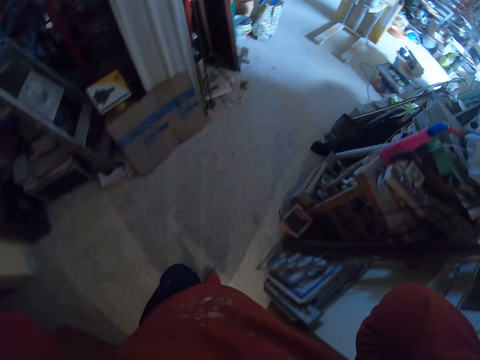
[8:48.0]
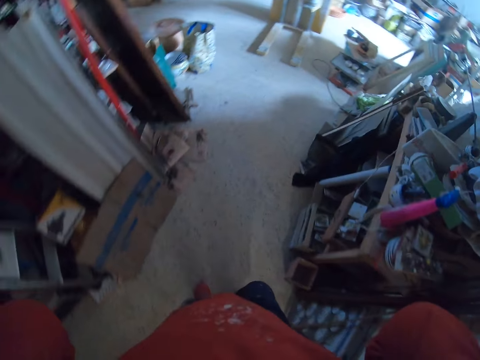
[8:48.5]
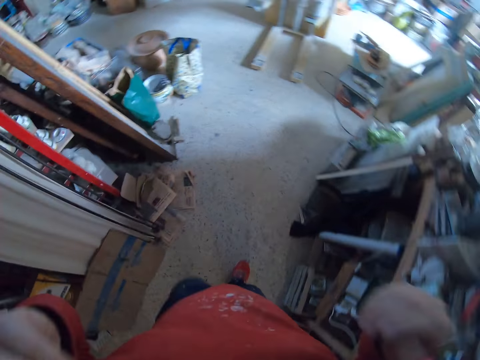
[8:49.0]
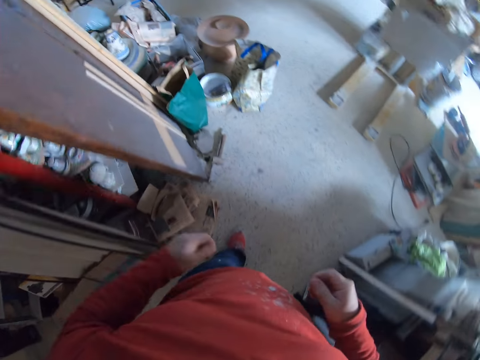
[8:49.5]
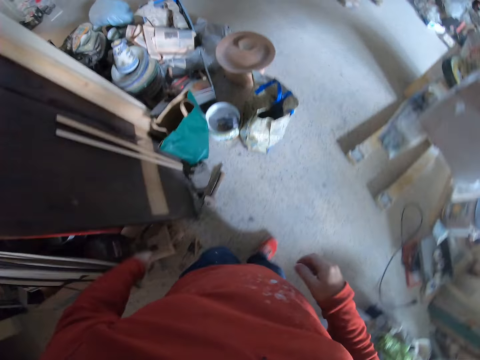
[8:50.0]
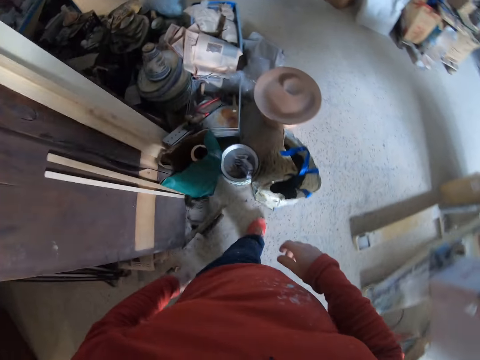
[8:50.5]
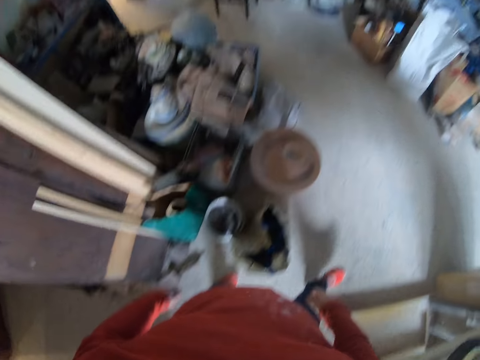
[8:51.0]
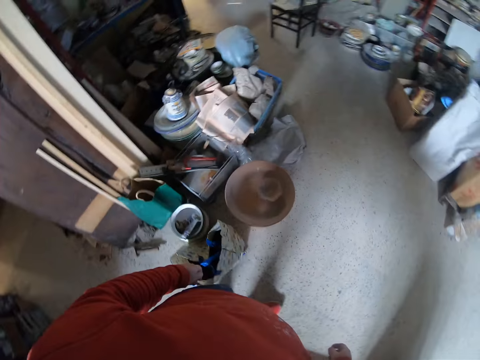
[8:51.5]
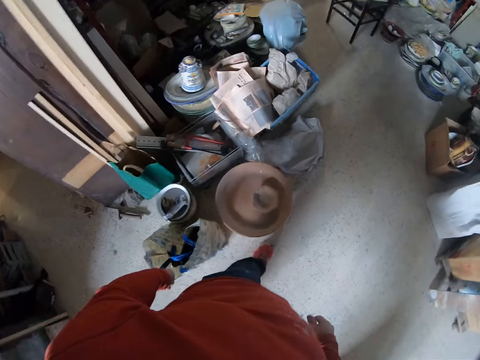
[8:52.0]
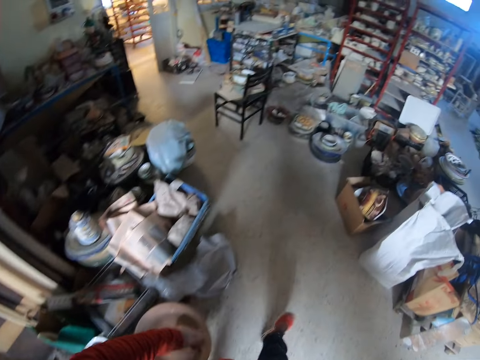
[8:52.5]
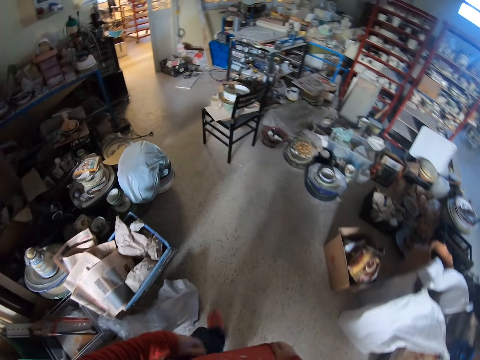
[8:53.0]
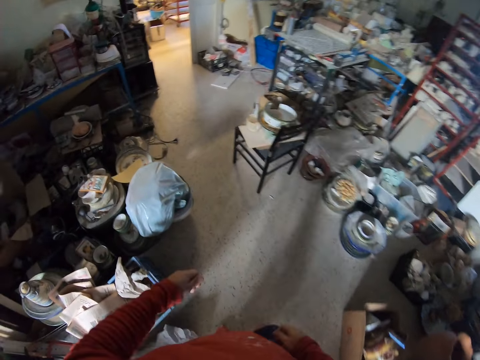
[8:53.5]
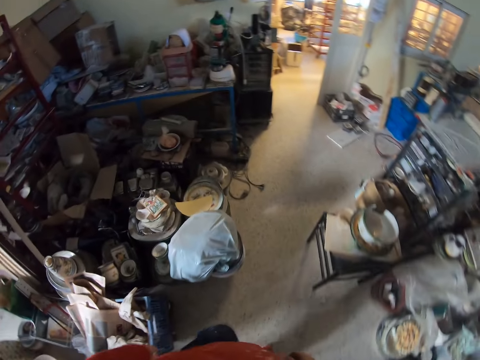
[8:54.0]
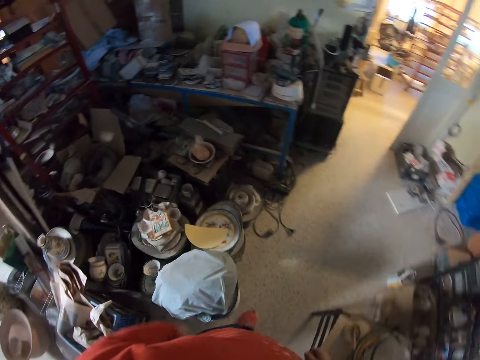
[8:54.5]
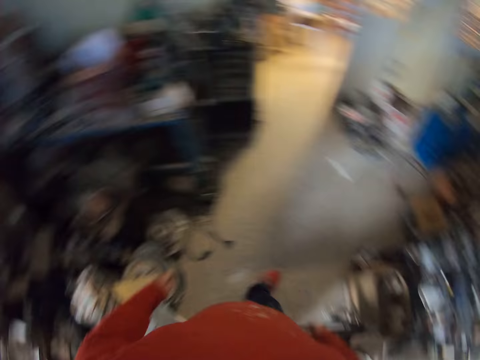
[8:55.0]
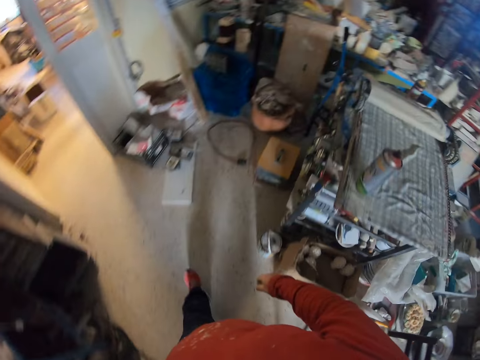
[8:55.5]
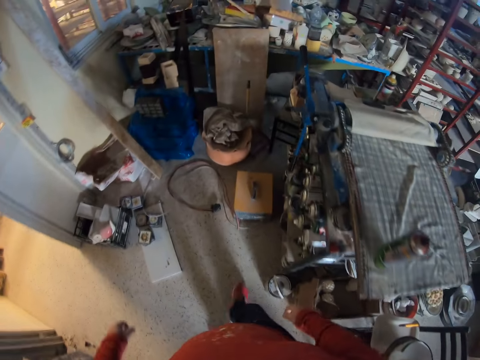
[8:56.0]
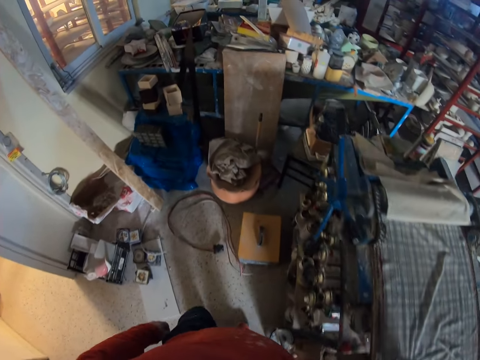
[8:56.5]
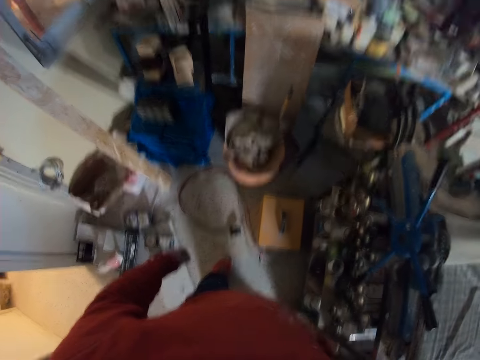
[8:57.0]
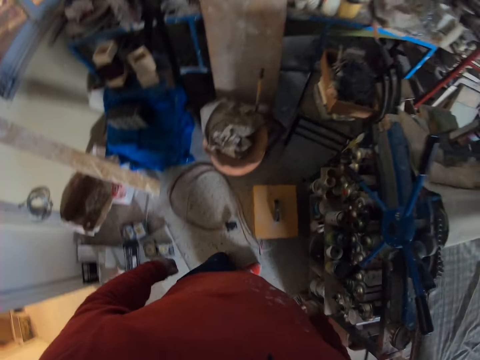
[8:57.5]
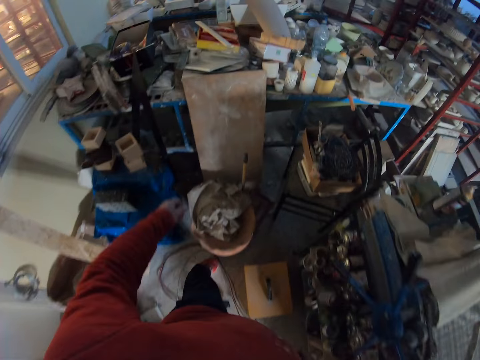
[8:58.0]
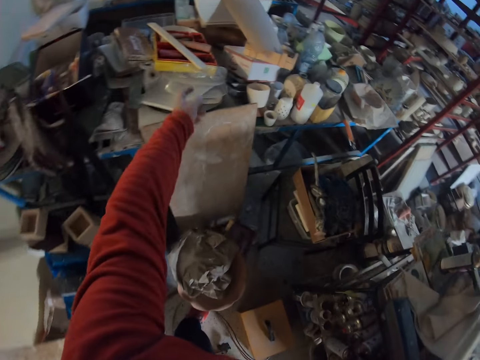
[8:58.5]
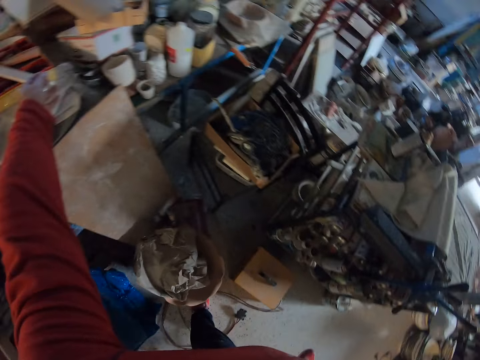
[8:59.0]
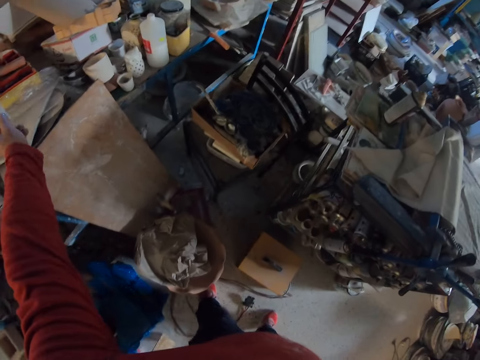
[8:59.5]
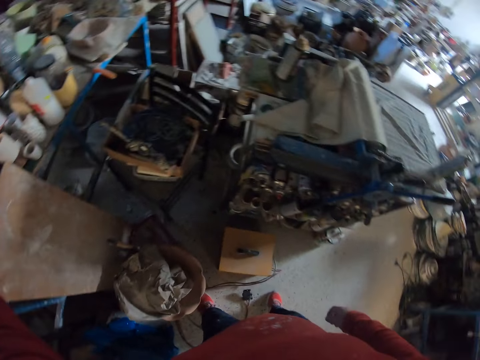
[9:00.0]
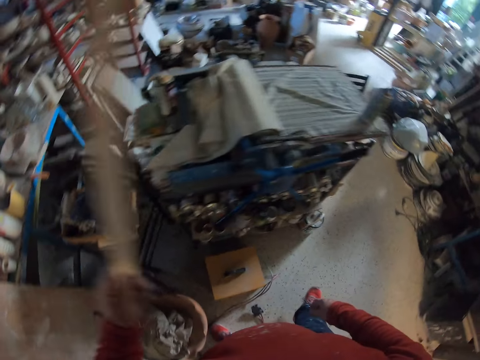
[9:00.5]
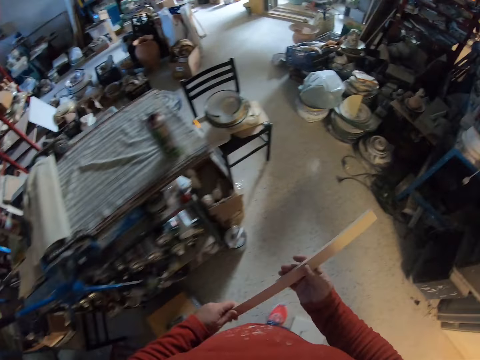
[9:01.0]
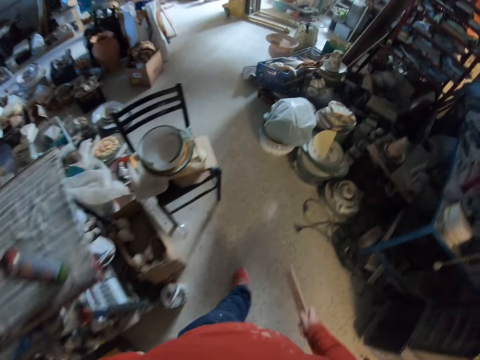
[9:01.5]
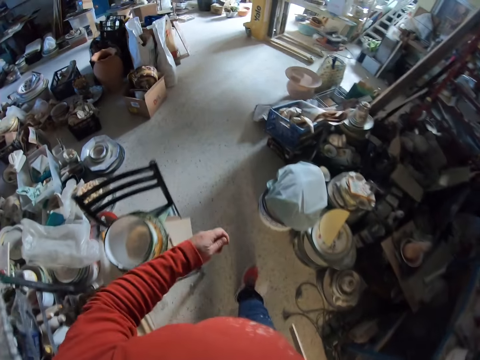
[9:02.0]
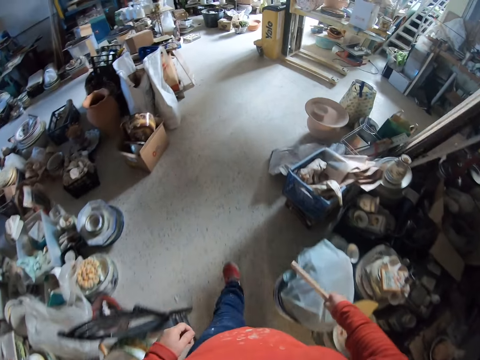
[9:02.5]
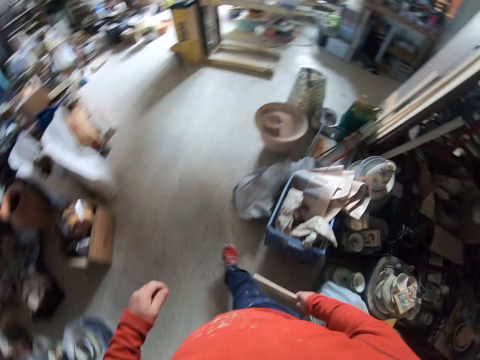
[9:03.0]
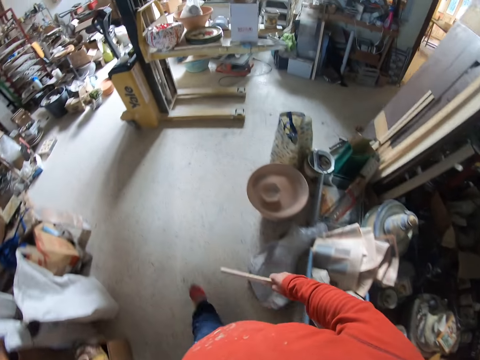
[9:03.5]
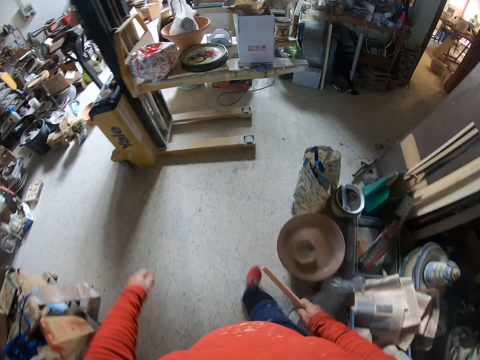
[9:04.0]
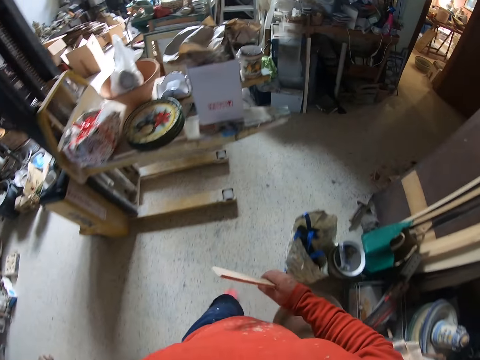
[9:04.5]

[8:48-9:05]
The camera wearer walks in the room. They put their hands down. They walk in the room again. They pick up a piece of wood. They pass the piece of wood to the right hand. They hold the wood. They walk in the room.

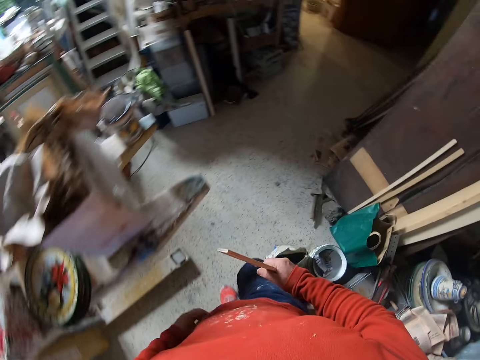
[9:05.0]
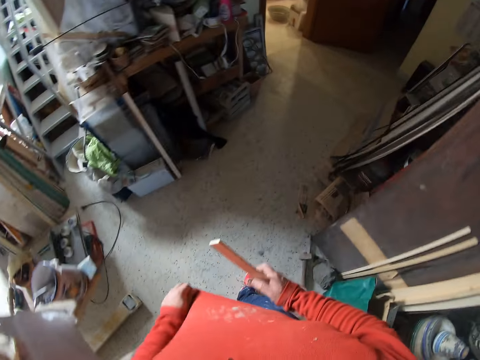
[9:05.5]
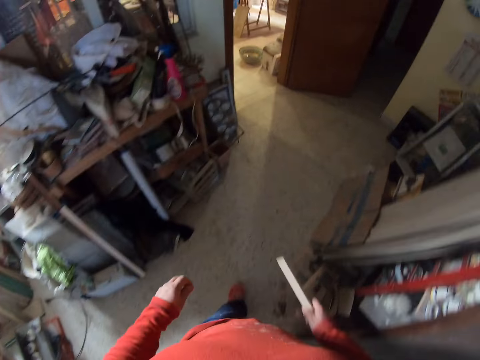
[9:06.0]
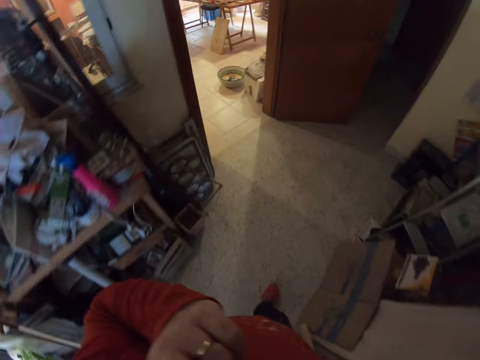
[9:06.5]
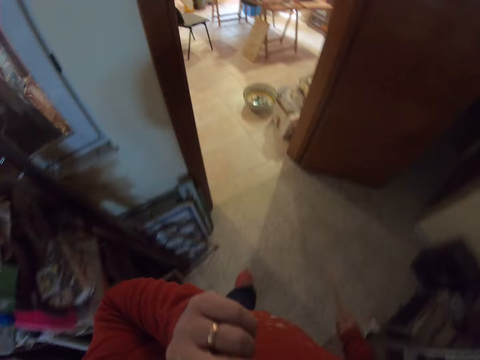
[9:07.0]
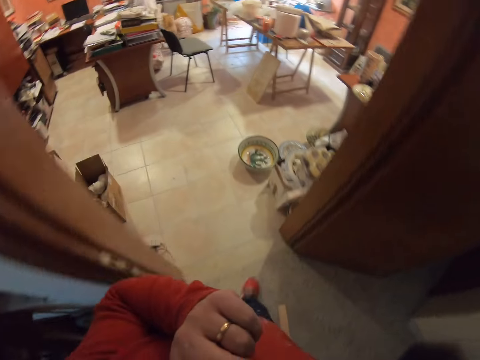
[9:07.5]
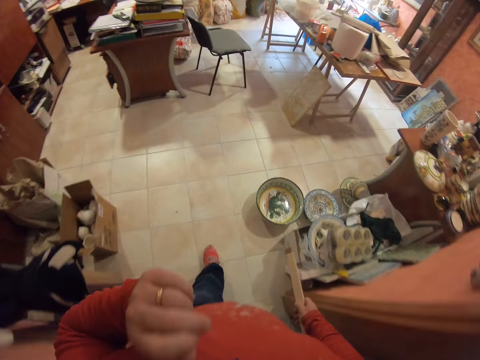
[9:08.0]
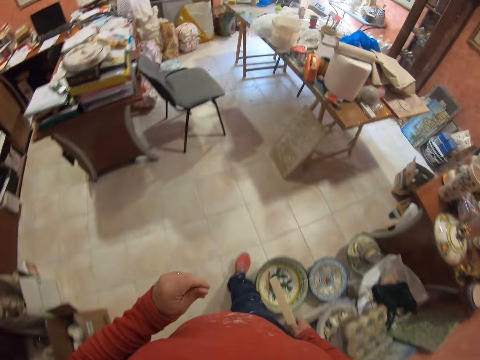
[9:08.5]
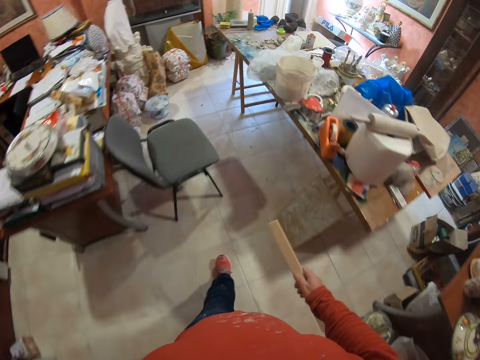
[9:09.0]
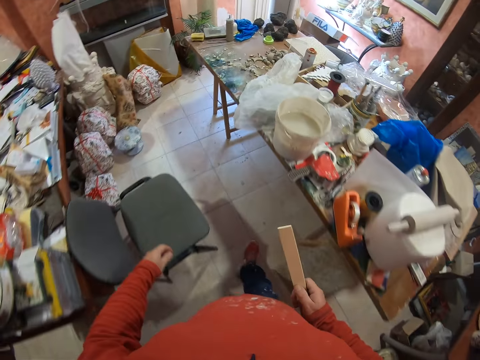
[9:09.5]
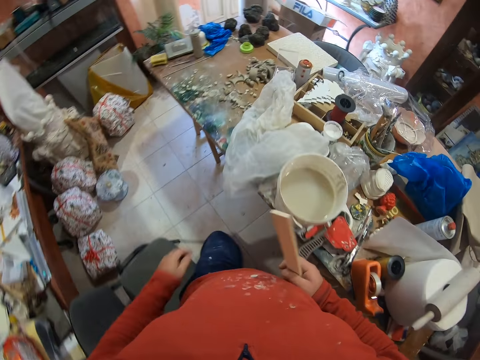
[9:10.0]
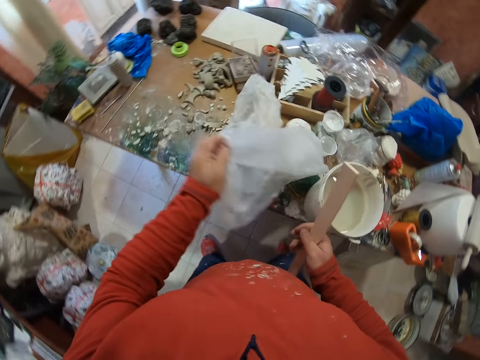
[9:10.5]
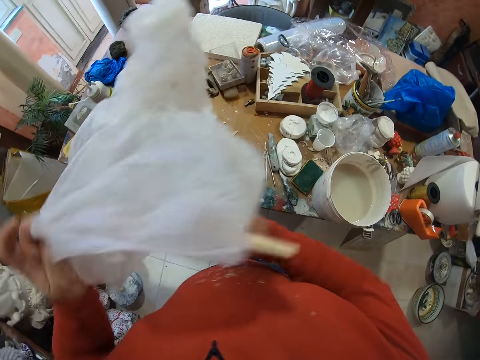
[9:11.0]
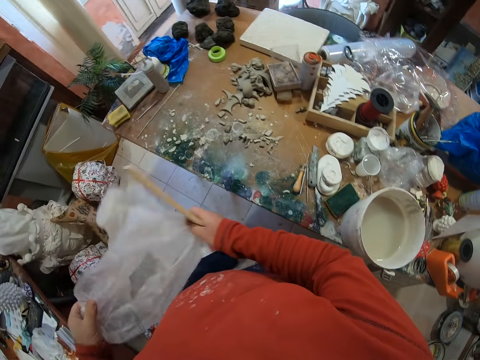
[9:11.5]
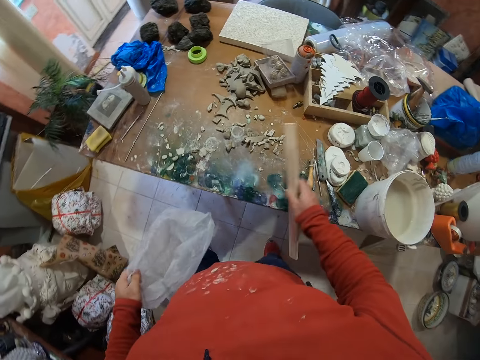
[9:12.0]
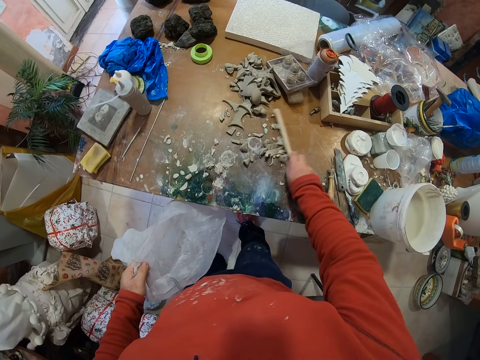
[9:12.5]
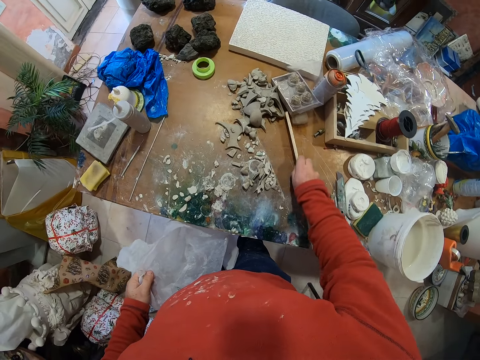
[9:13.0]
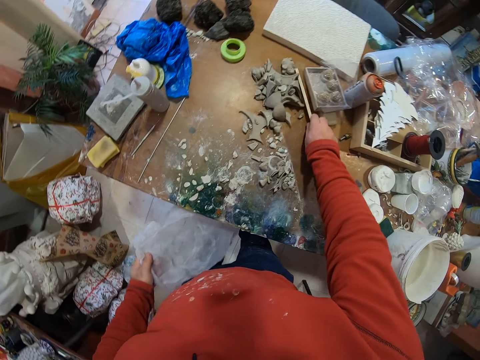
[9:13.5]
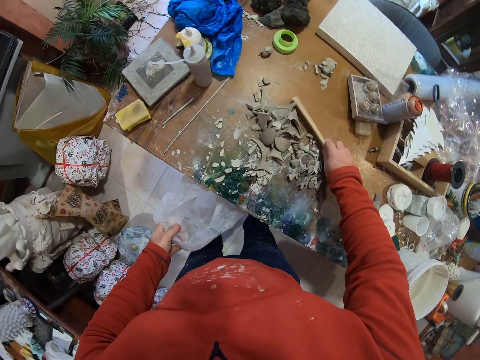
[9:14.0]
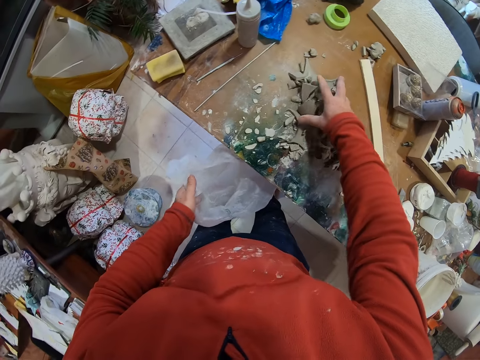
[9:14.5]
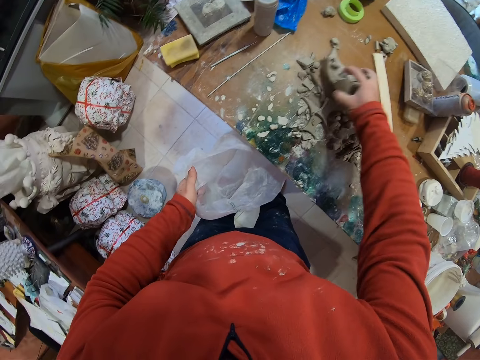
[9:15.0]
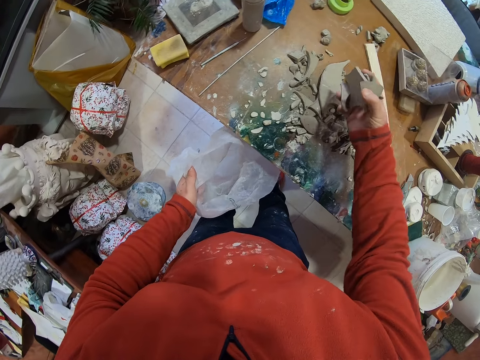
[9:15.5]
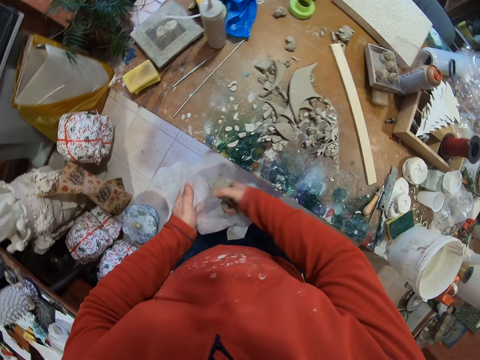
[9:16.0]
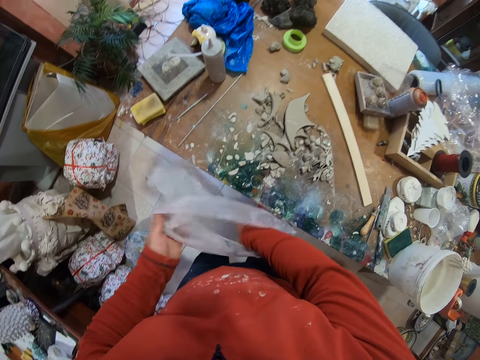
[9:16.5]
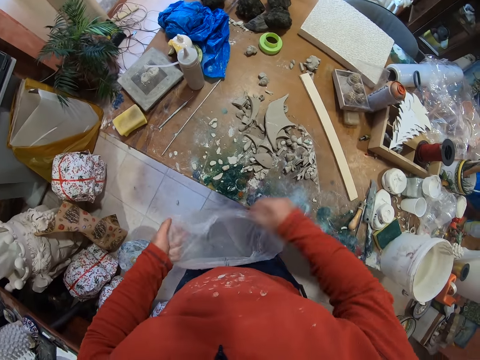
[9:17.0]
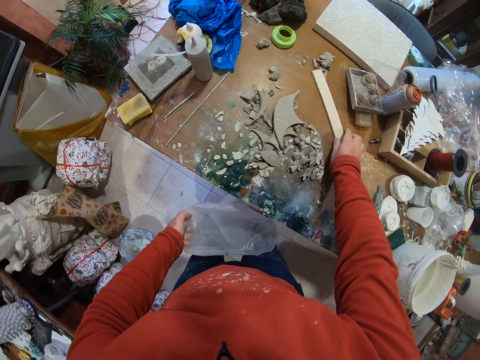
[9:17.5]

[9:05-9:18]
The camera wearer holds the top. They adjust the sweater. They walk in the room. They scratch the face. They walk in the room. They pick up a nylon bag or plastic bag. They hold the plastic bag. They clean the table. They gather clay. They drop a piece of wood on the table. They scoop pieces of clay on the table. They put a piece of clay in the nylon bag.
